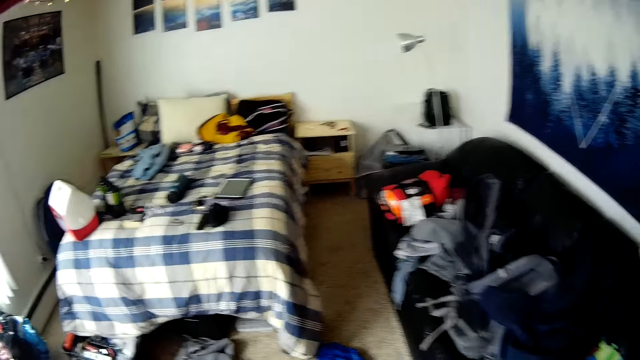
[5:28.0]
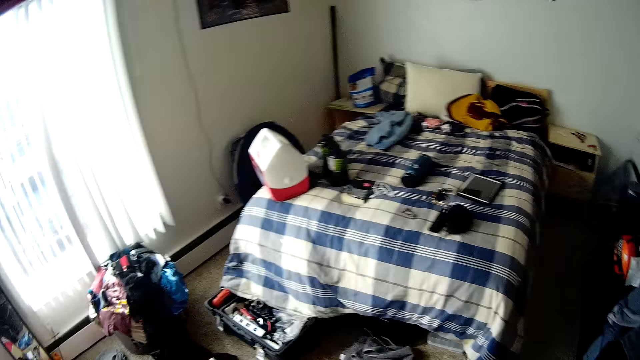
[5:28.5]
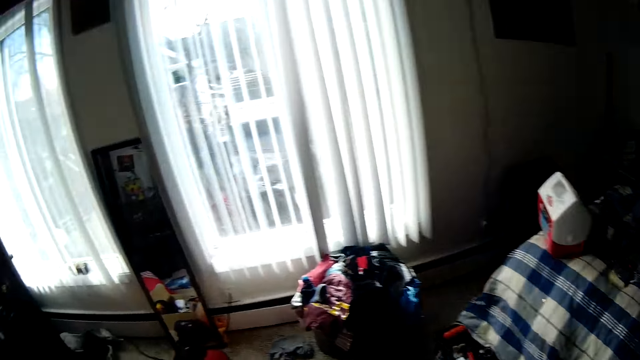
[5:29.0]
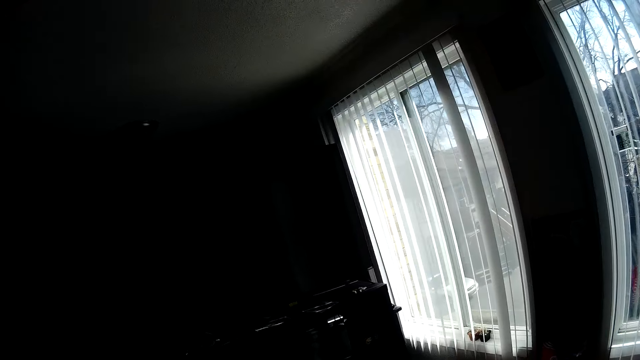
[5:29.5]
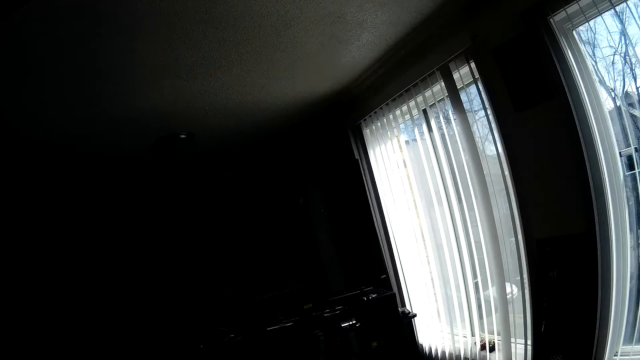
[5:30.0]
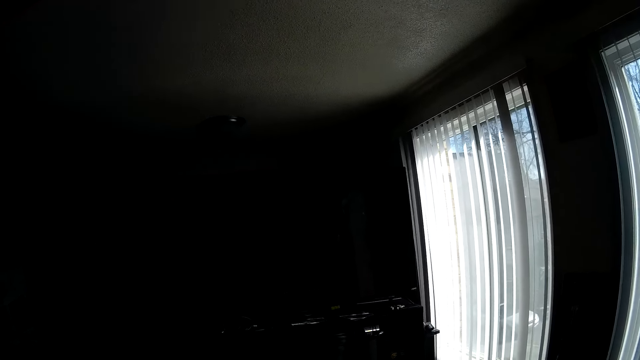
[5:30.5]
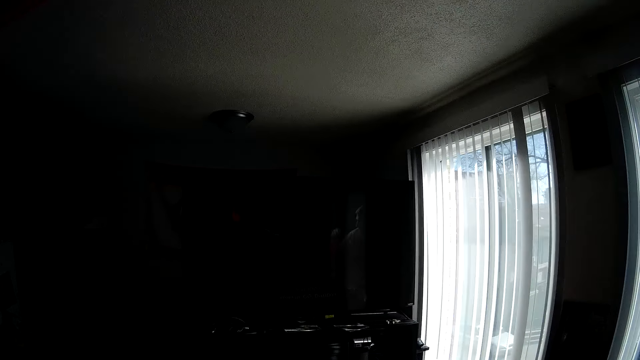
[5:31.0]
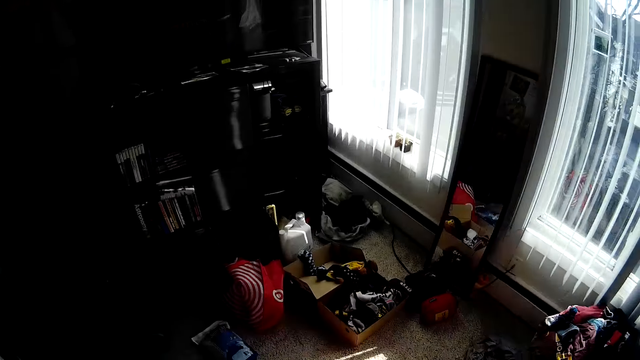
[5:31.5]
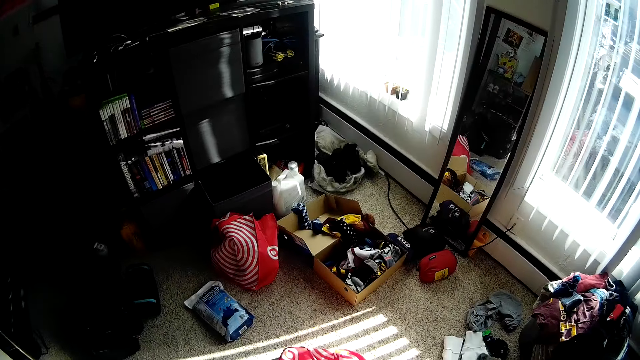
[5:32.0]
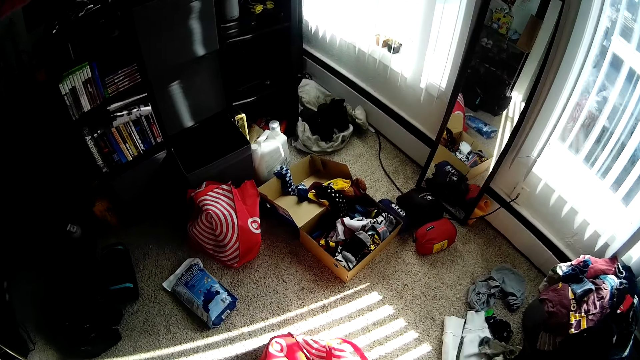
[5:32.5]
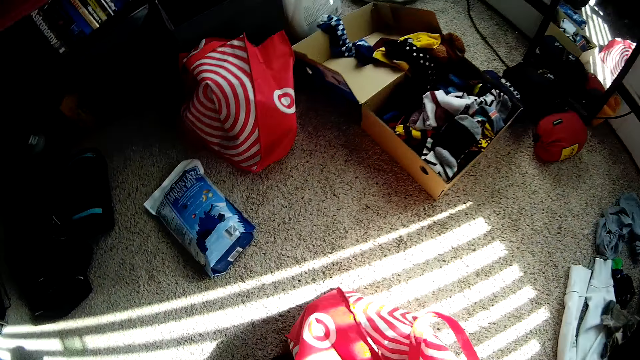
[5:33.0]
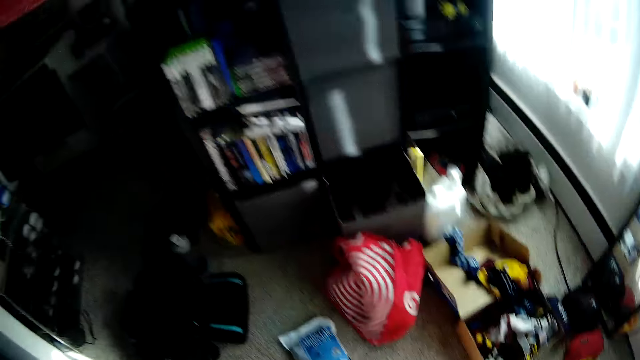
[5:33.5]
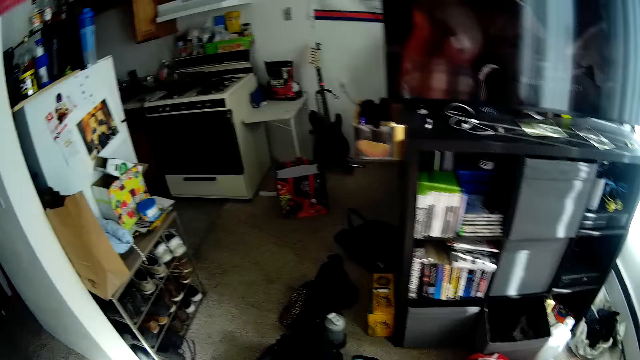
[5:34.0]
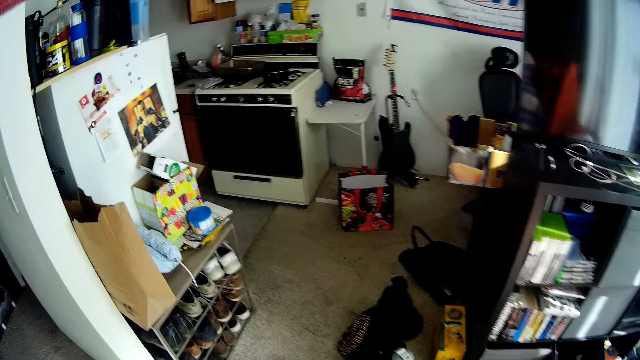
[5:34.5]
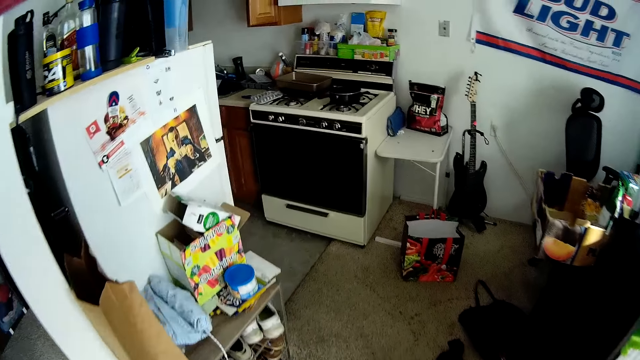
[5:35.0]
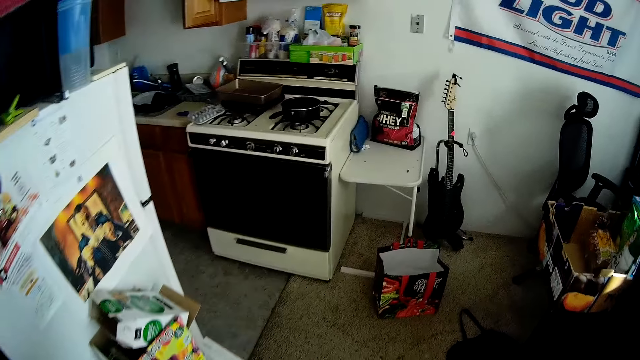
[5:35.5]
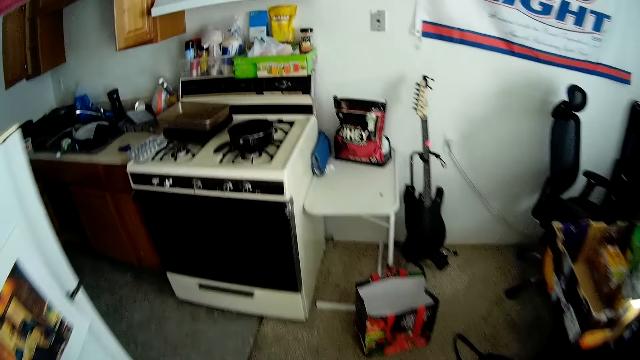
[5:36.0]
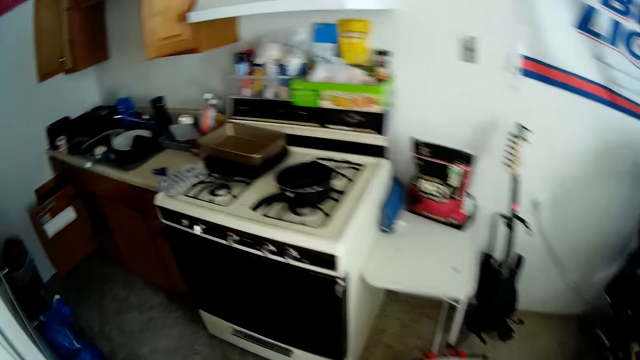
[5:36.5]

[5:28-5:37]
The camera wearer looks around the room. He picks up an object from the bag with his right hand.

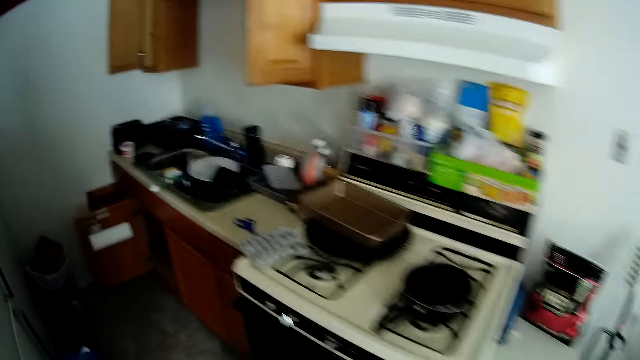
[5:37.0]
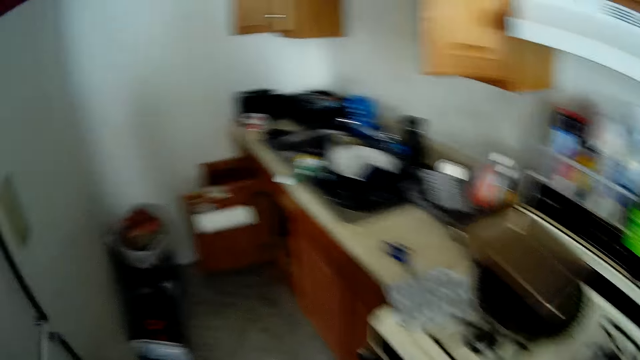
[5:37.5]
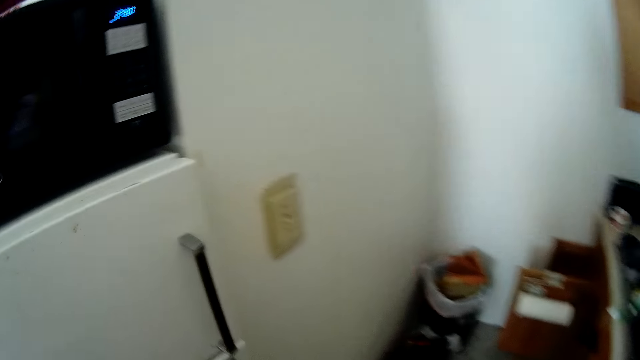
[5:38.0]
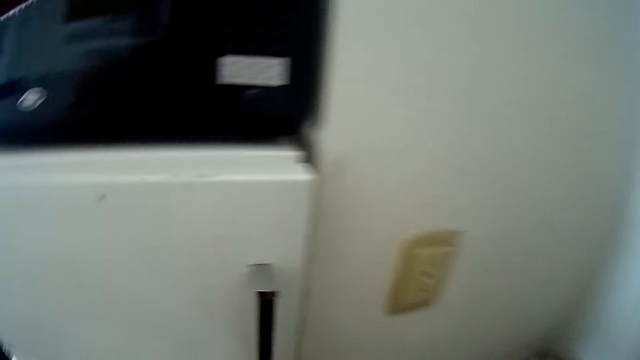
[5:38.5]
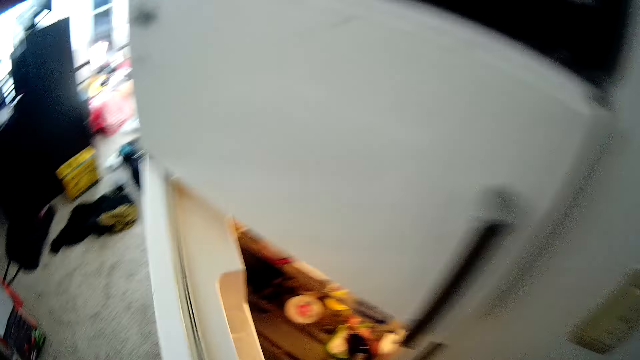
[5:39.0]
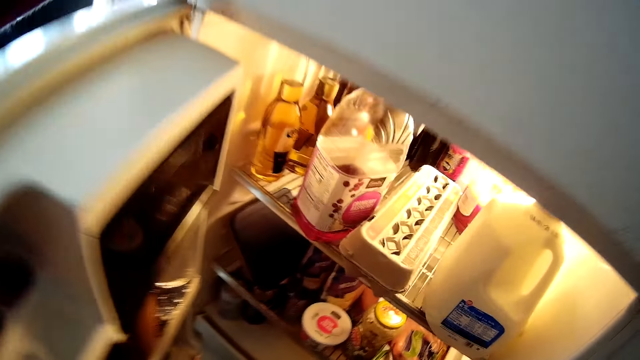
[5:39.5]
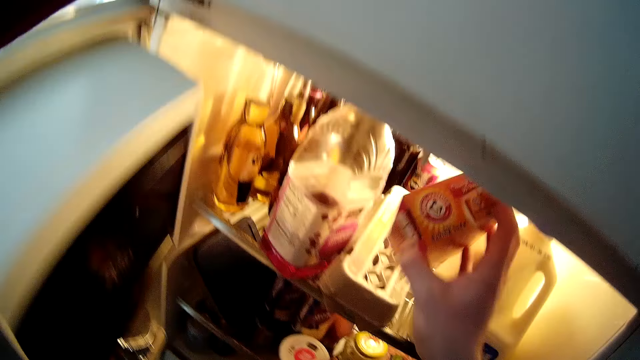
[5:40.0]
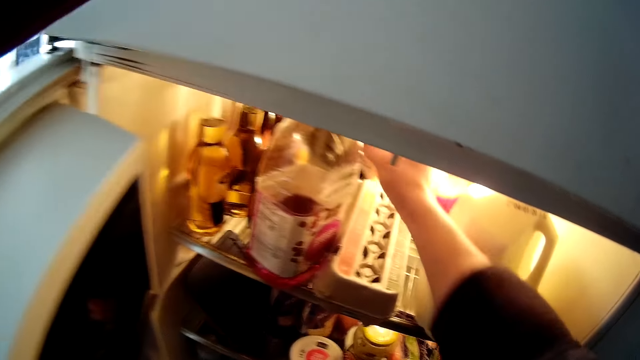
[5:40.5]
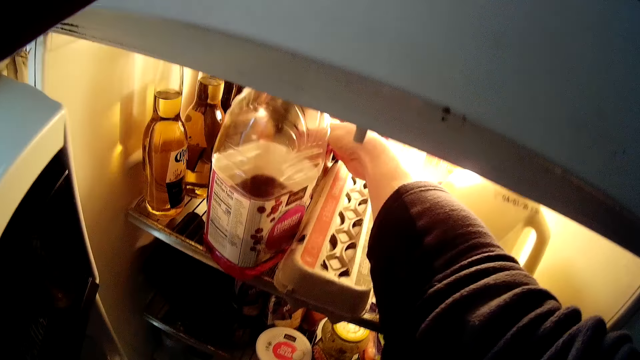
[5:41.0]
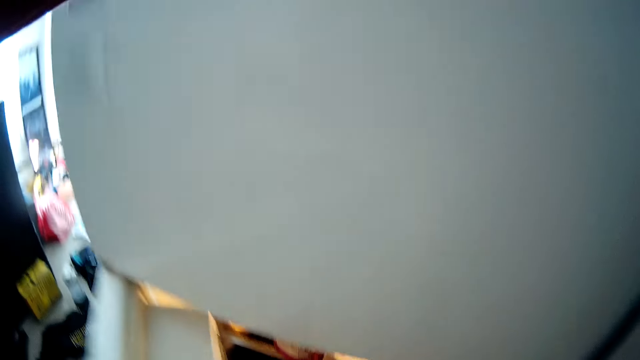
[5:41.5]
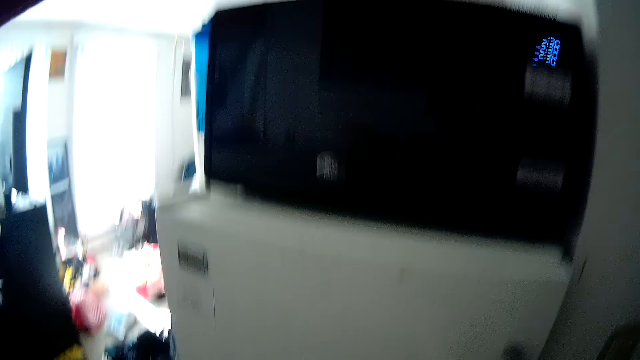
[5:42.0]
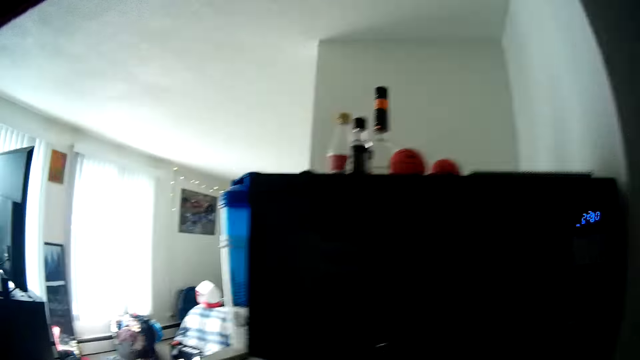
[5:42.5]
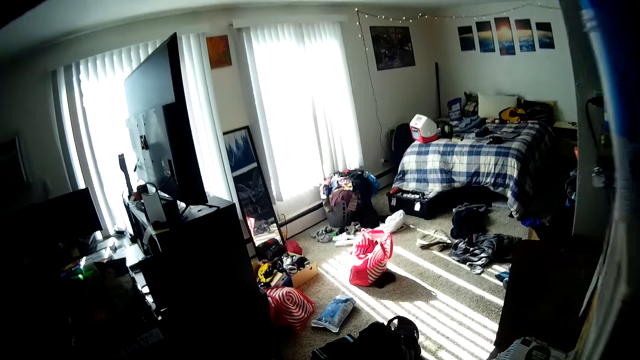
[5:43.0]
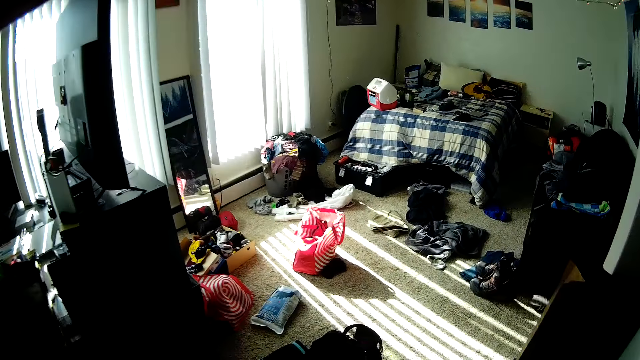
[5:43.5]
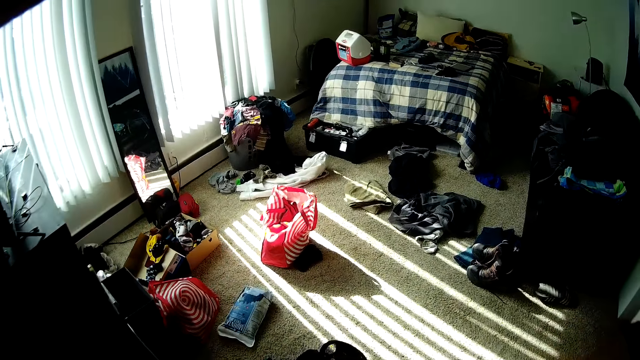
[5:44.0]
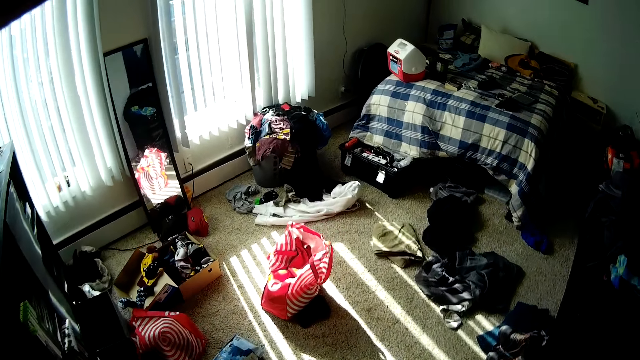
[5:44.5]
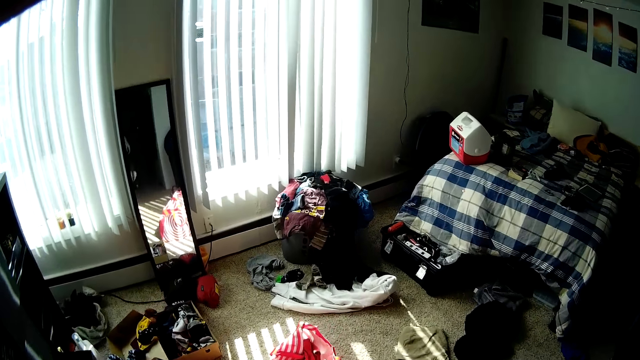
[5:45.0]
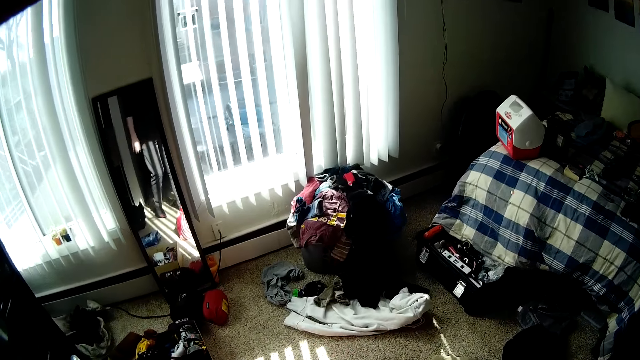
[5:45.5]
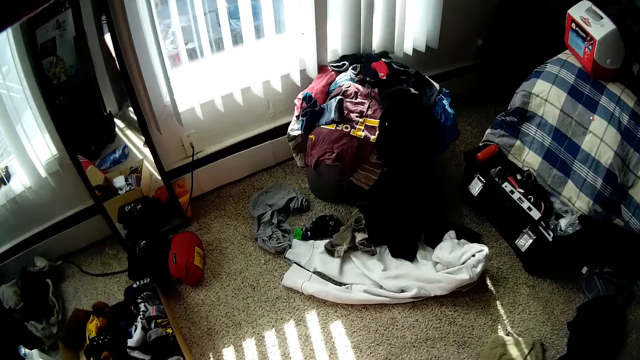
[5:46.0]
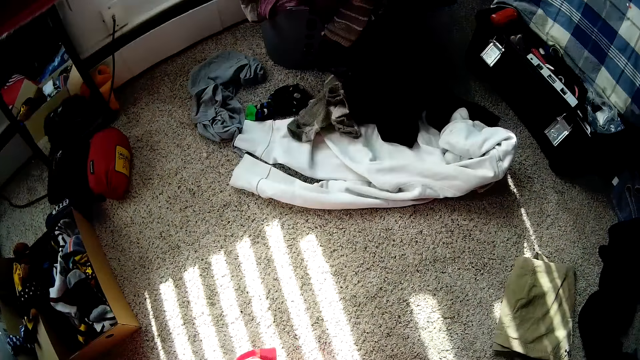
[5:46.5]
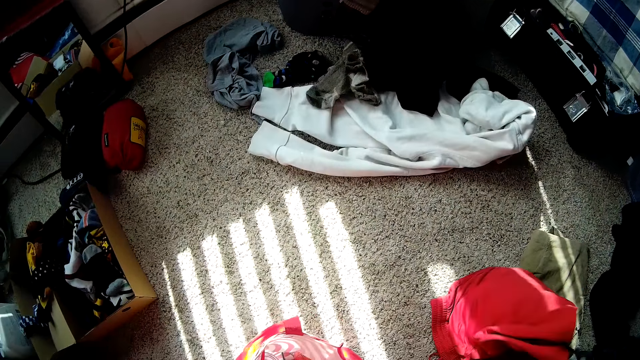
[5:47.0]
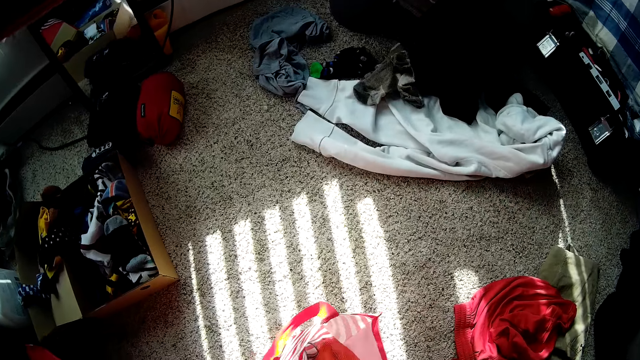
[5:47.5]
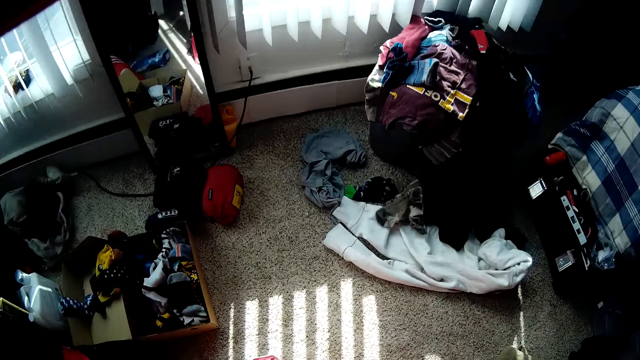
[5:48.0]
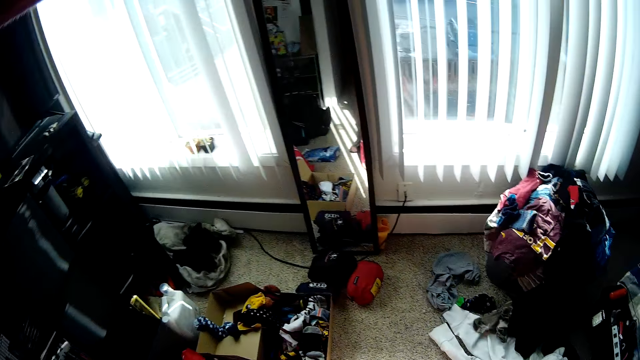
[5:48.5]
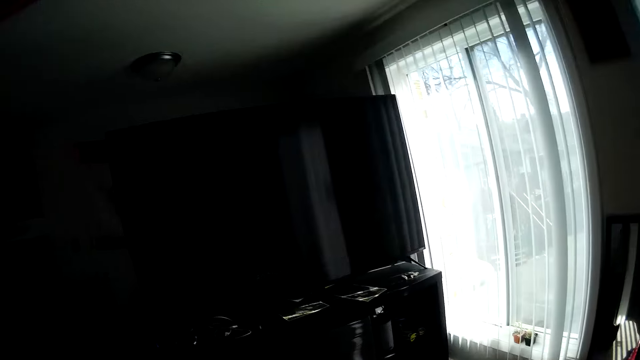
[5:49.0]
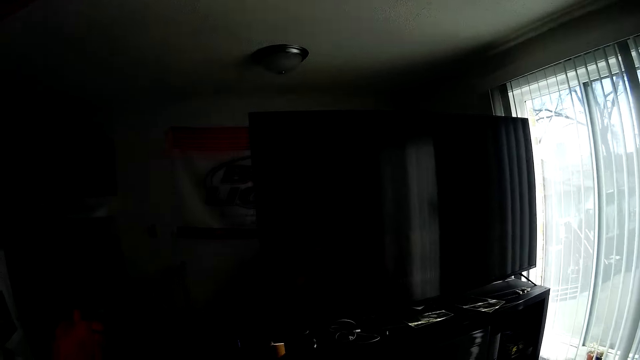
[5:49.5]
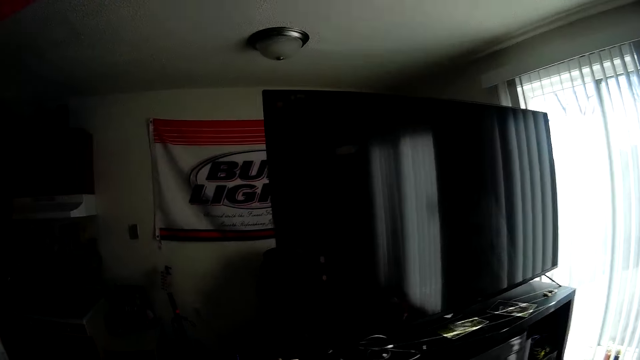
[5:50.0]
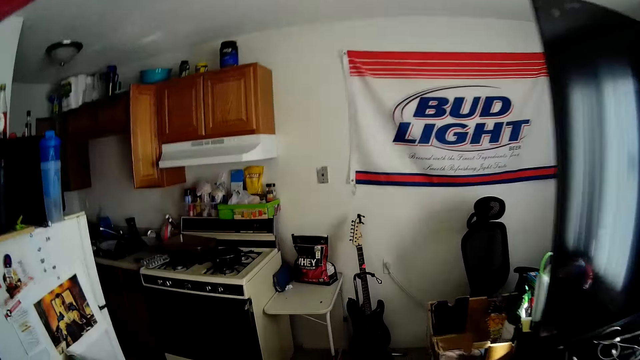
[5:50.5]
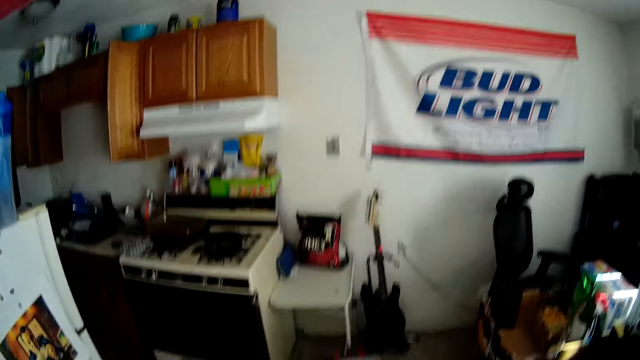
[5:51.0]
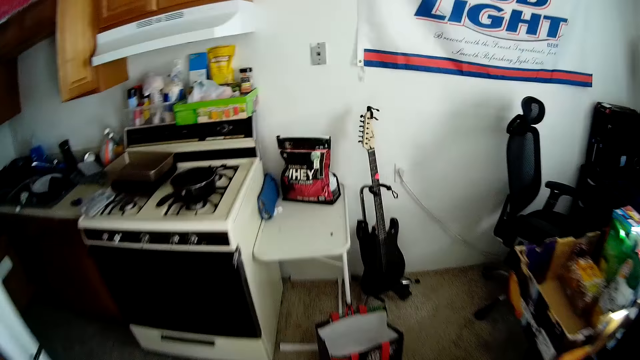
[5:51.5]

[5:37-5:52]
The camera wearer opens the fridge door with his right hand. He puts a box in the fridge with his left hand. He closes the fridge with his right hand. He walks around the room. He picks up an object from the bag with his right hand. He drops a cloth on the floor with his right hand. He walks around the room.
